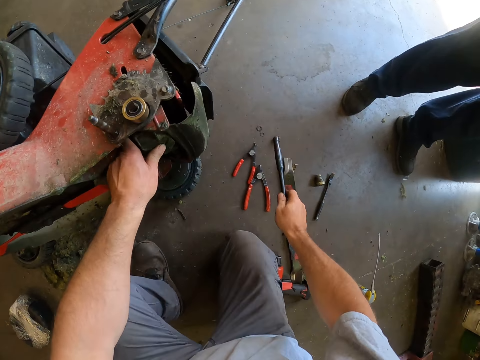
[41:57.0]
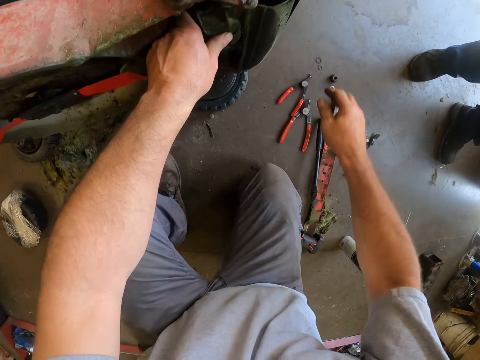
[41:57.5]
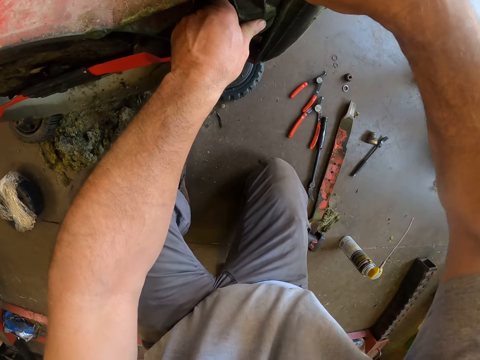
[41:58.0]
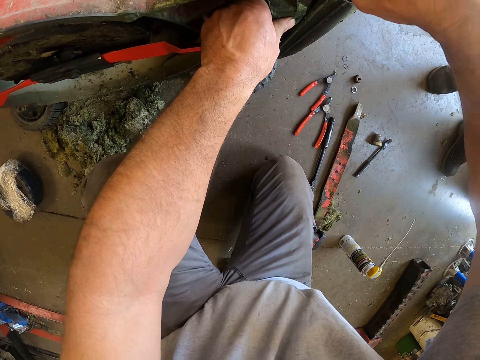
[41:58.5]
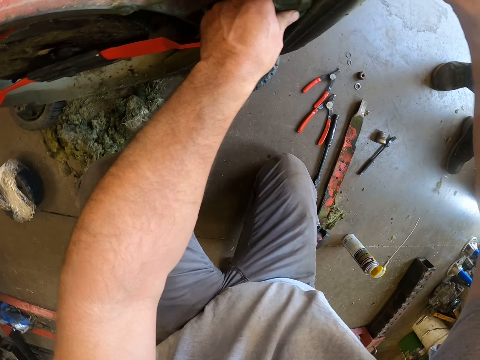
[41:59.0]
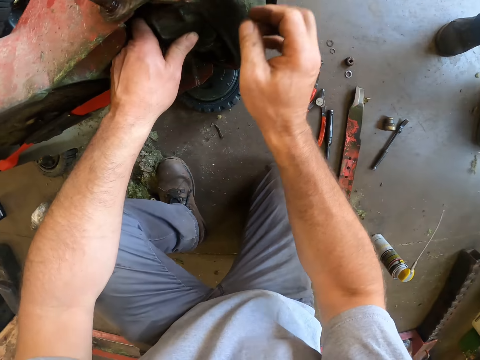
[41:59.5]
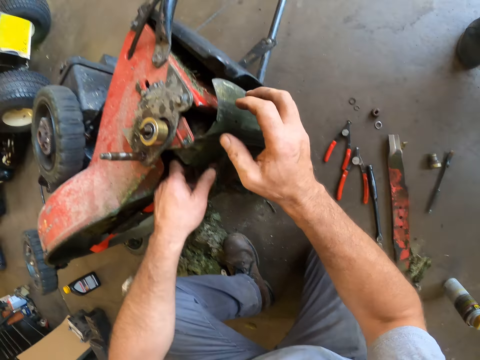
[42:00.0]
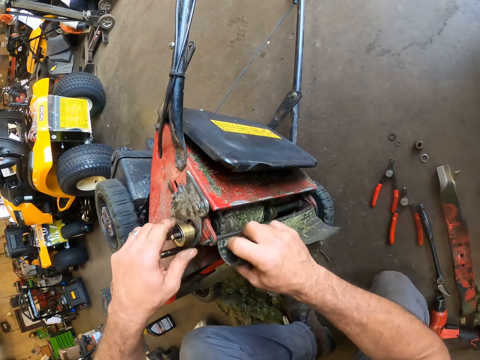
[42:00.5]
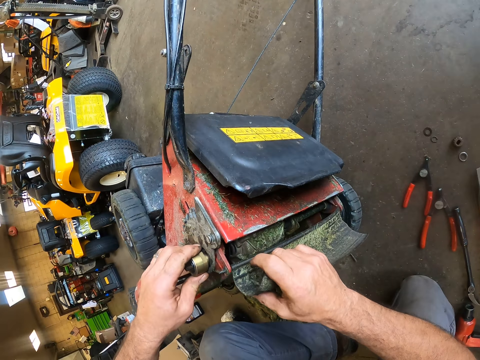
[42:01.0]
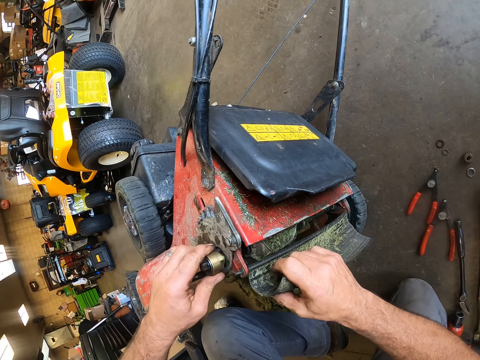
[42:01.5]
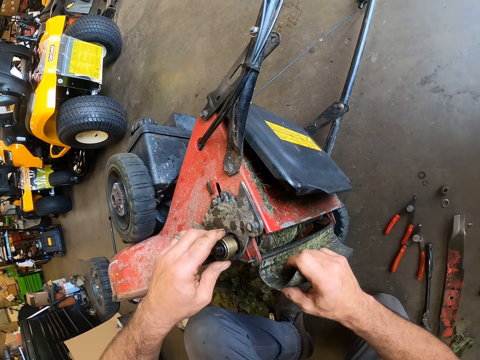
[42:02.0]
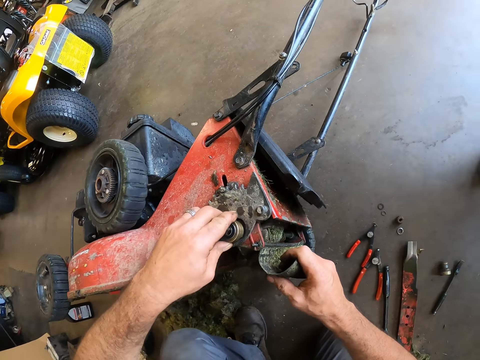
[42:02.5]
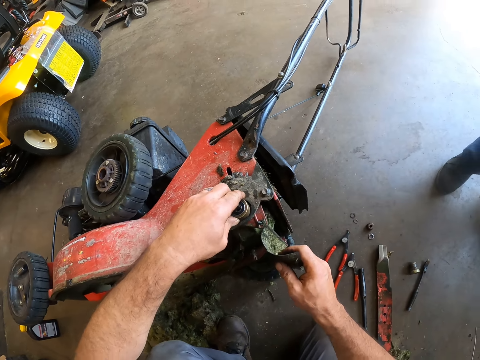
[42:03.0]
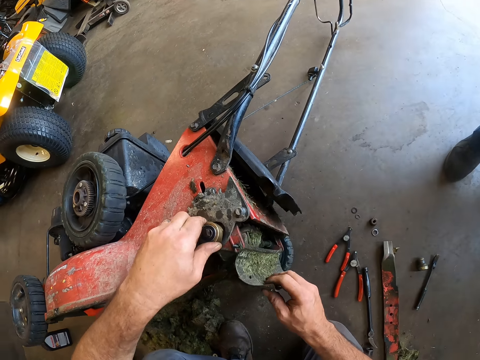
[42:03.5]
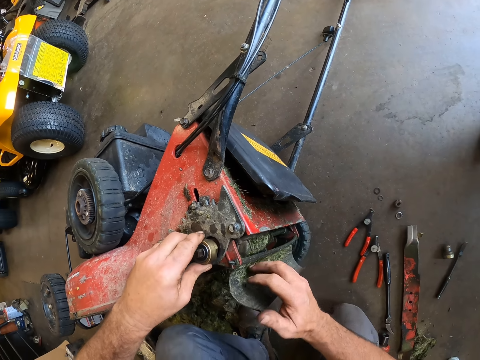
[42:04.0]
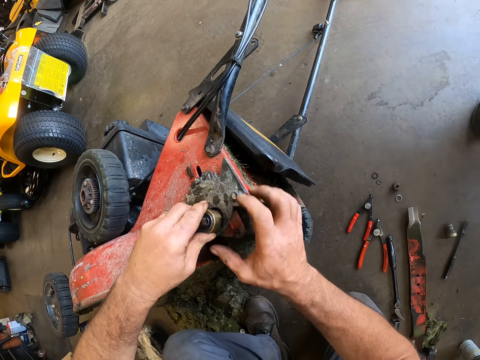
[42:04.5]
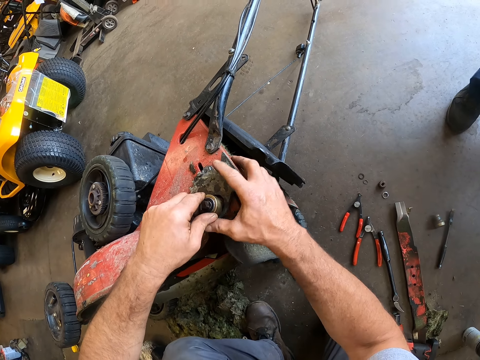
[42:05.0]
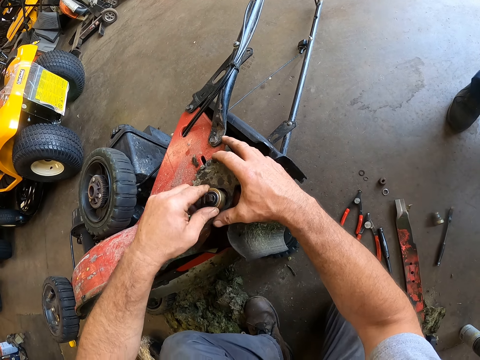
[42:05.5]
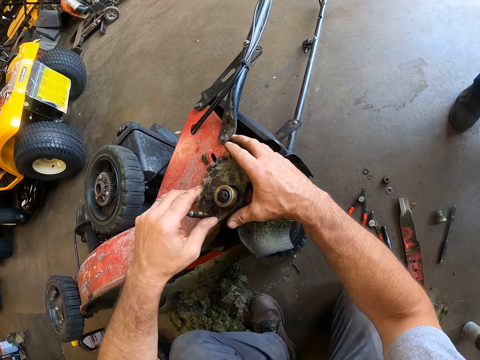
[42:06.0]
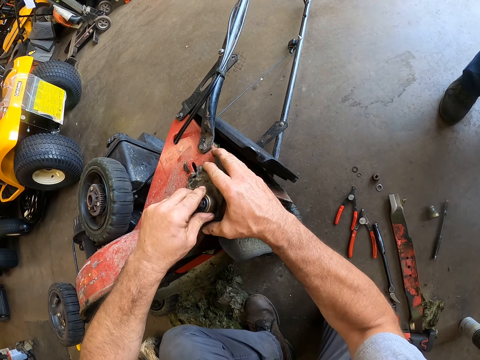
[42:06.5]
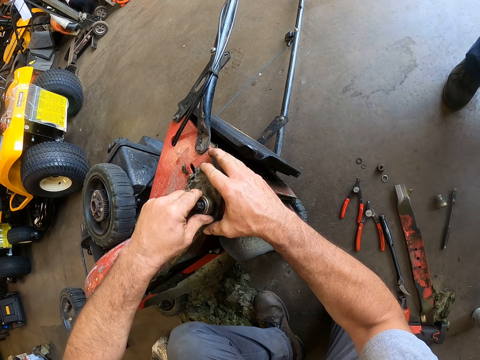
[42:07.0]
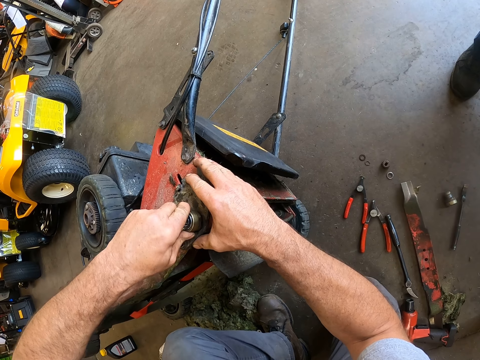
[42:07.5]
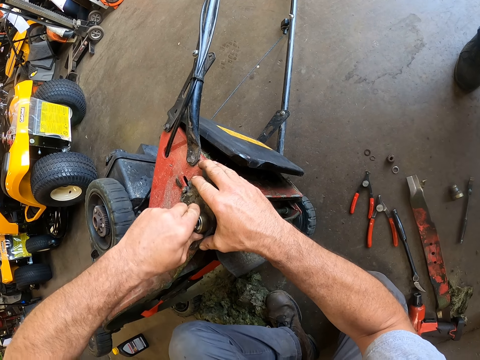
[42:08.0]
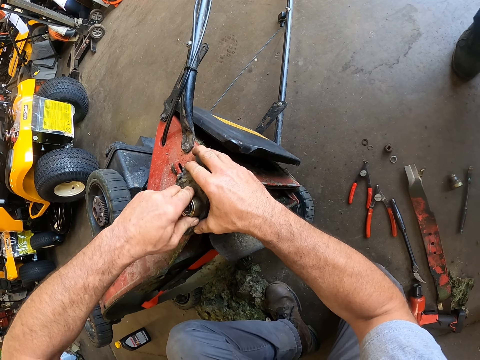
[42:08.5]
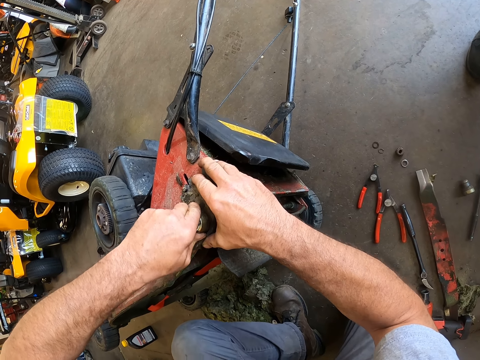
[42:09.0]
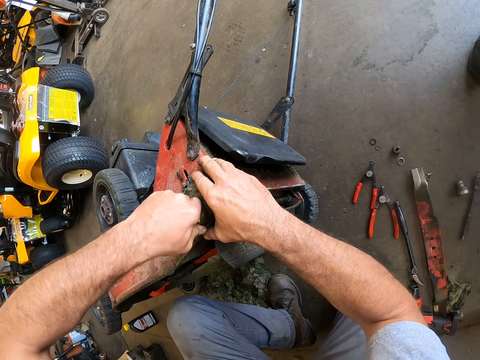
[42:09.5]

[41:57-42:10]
The camera wearer drops the spoon lever on the floor. They tighten the metal on the tyre part of the lawn mower. They adjust the flank socket.

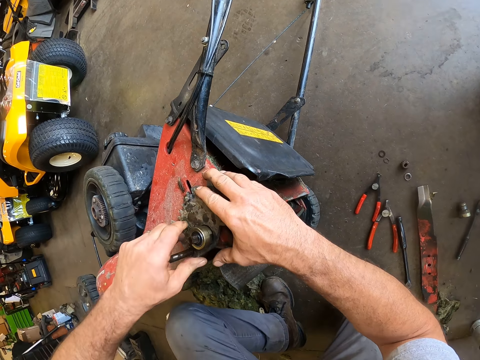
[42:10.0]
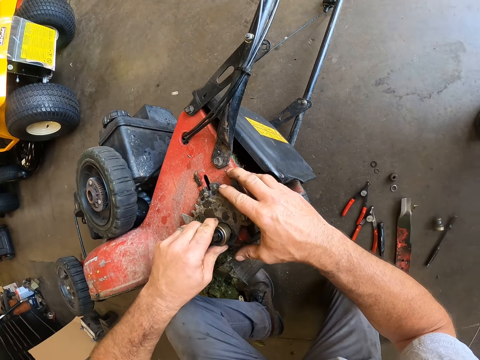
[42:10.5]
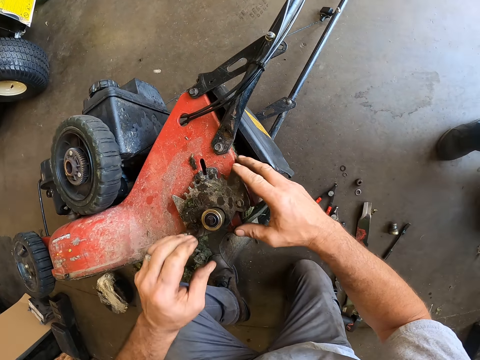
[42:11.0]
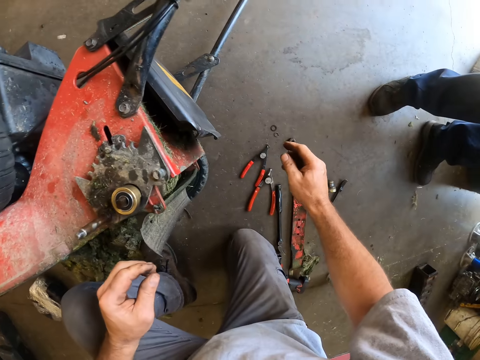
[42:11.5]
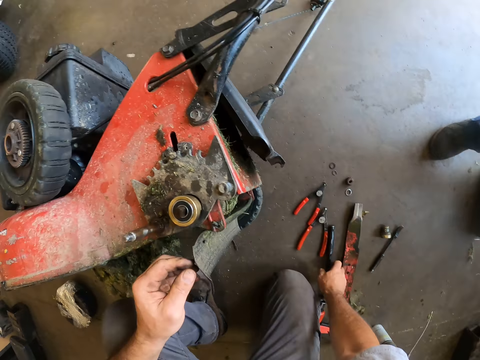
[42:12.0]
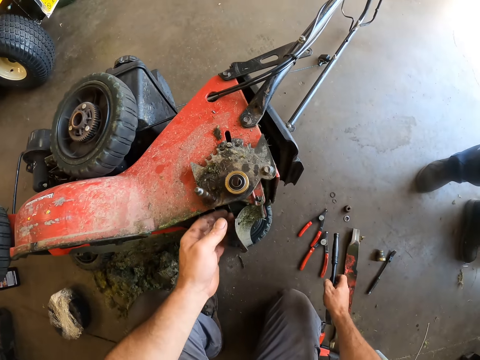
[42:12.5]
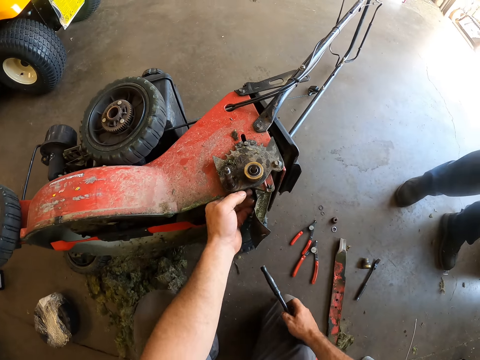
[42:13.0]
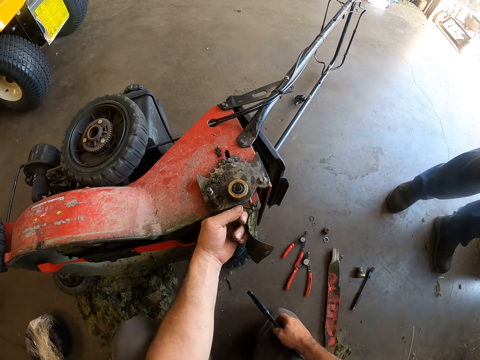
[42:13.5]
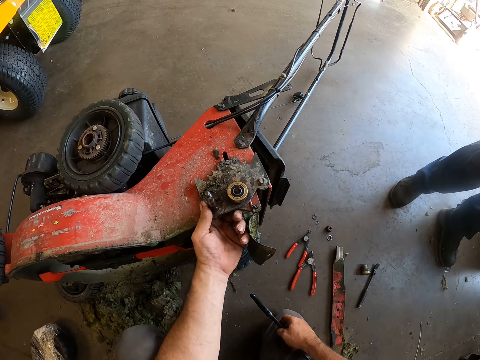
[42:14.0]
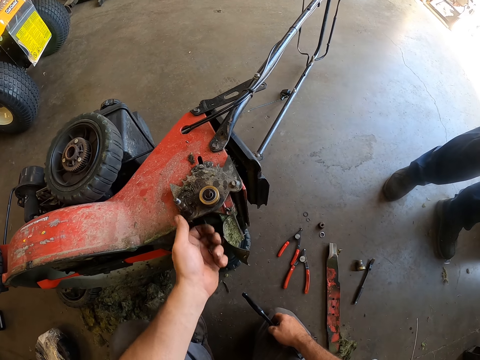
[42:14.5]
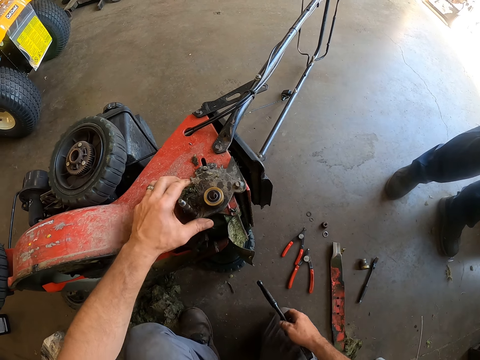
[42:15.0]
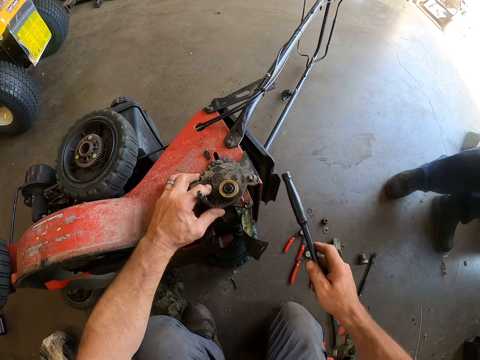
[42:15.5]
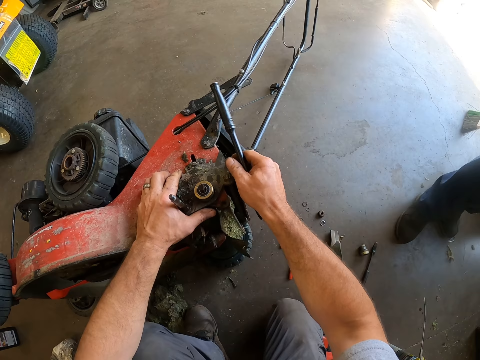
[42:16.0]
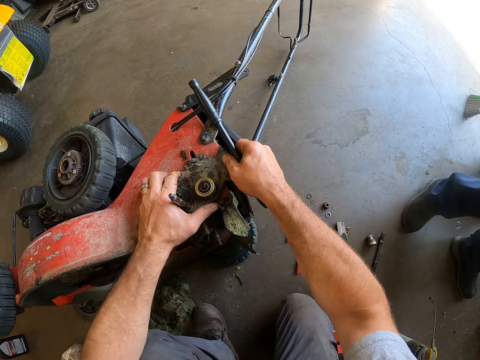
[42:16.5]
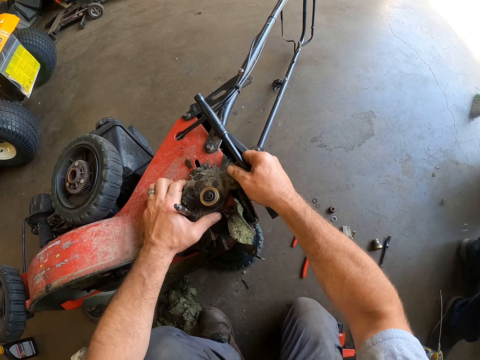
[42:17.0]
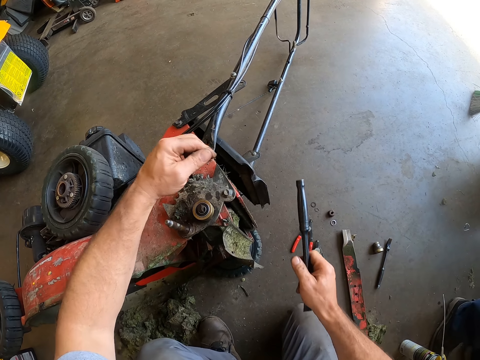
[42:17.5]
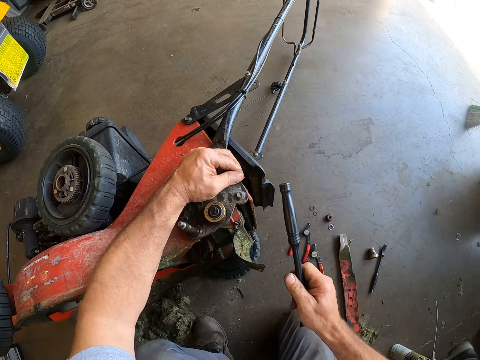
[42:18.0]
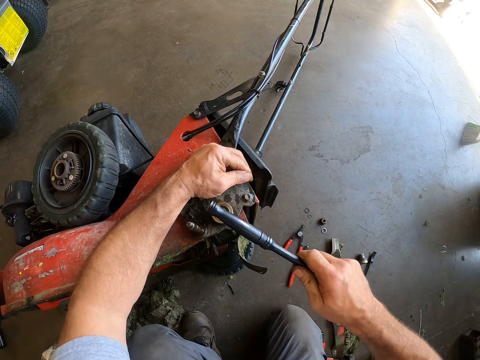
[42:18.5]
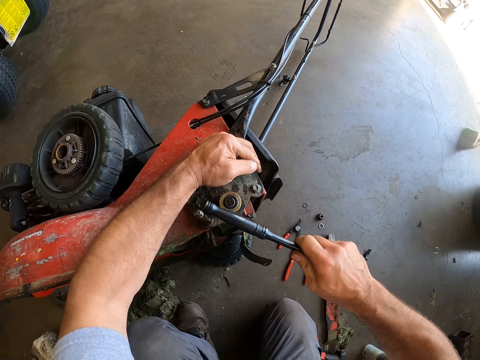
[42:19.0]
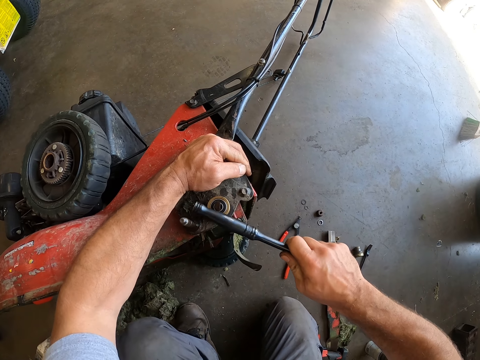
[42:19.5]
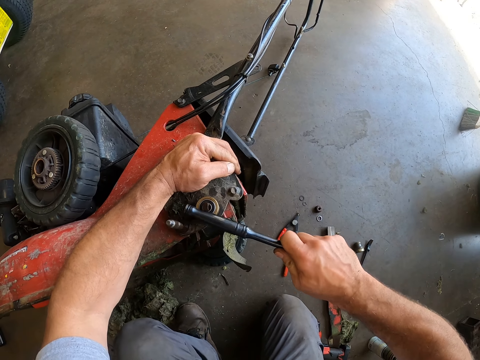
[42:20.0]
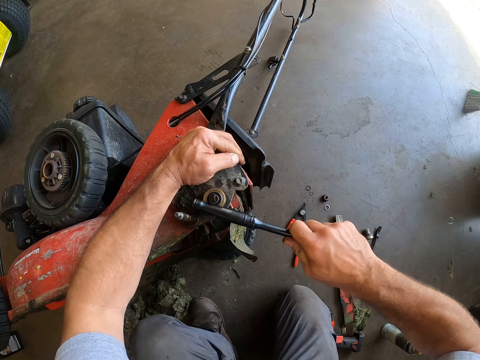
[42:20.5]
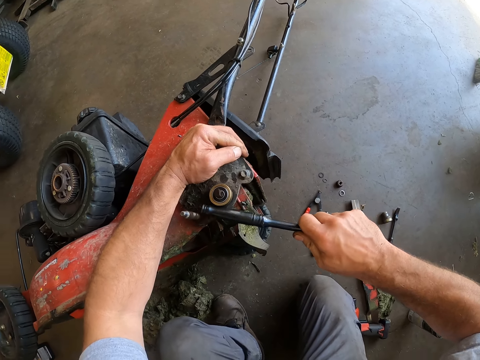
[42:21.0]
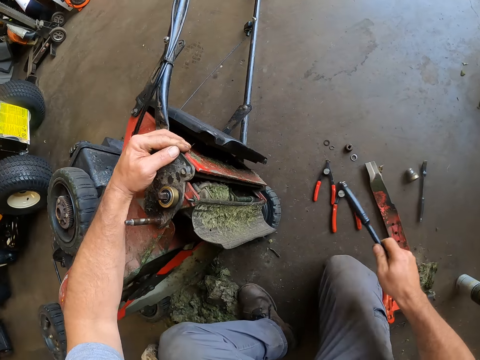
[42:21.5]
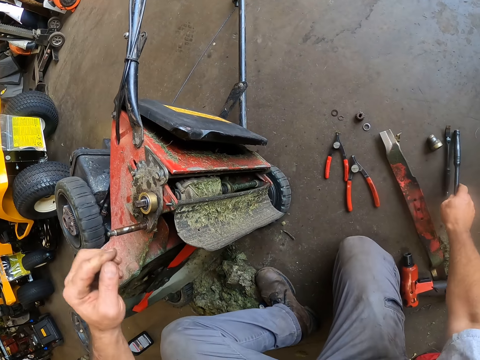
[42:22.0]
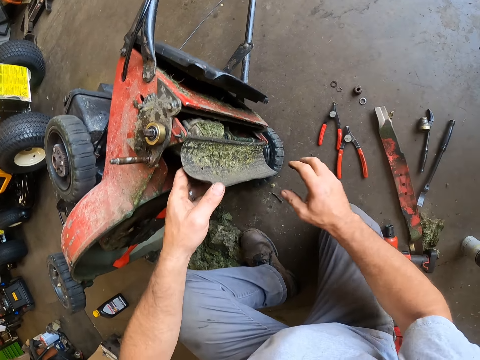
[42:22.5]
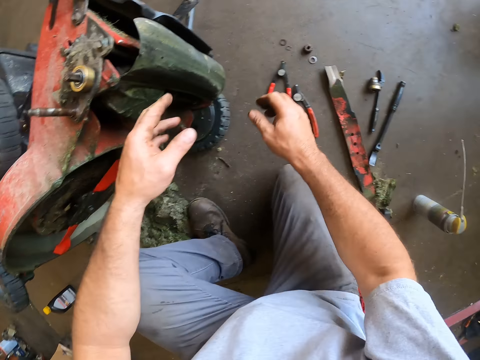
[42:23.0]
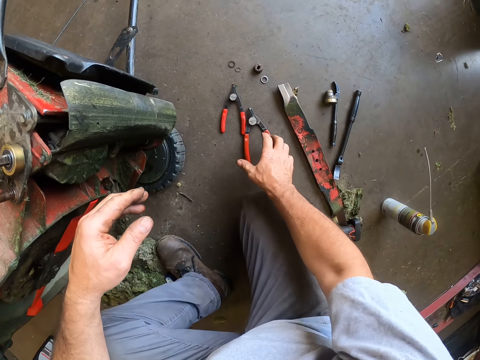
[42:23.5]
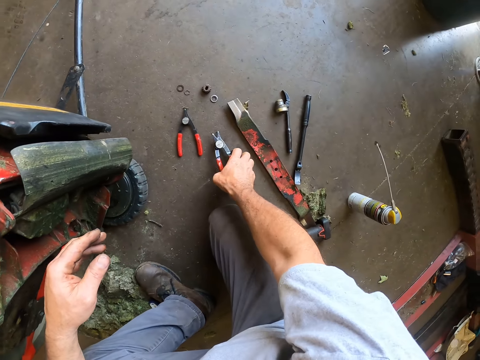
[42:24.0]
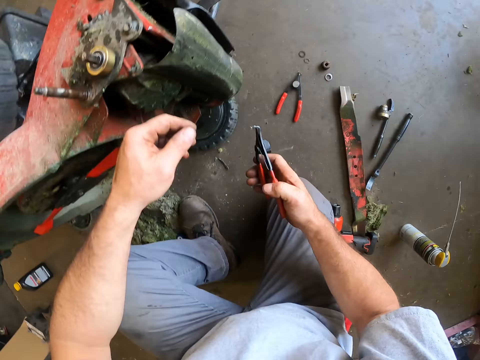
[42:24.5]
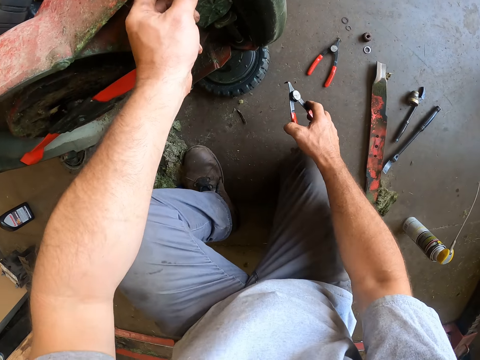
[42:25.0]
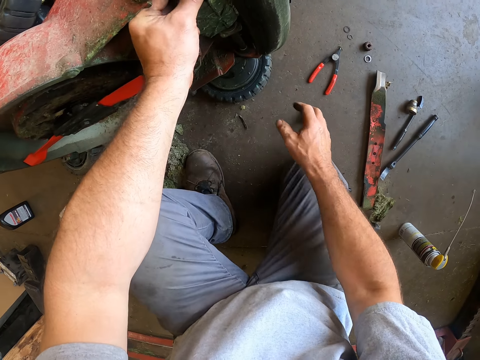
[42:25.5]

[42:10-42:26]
The camera wearer picks up a spoon lever from the floor. A person walks away. The camera wearer hits the metal on the tyre part of the lawn mower. They drop the spoon lever on the floor. They adjust a plastic on the lawn mower. They pick up a plier from the floor. They drop the plier.
